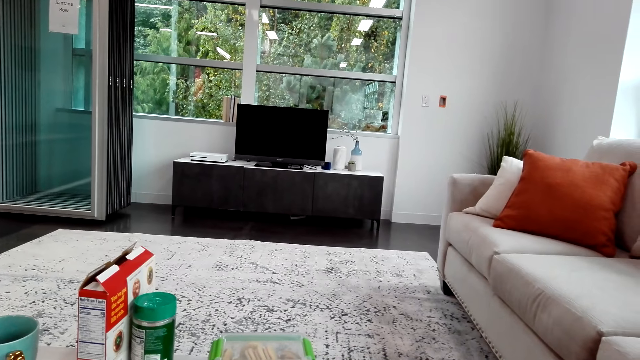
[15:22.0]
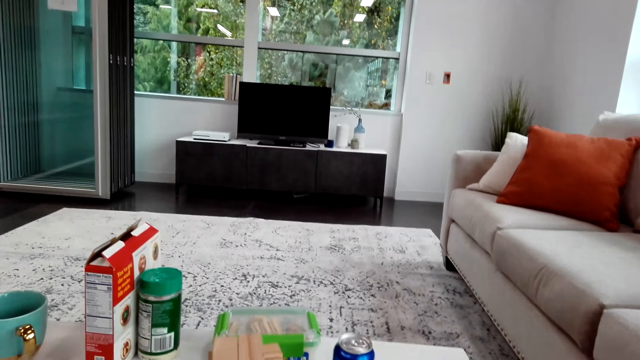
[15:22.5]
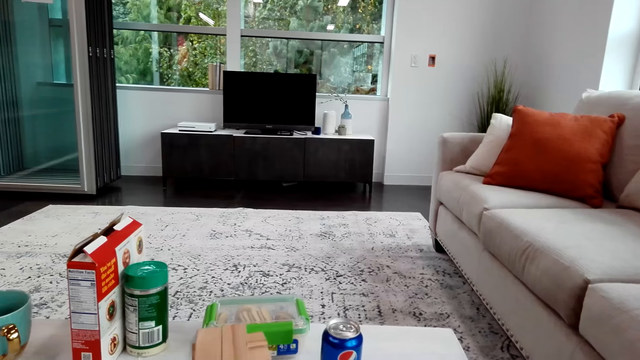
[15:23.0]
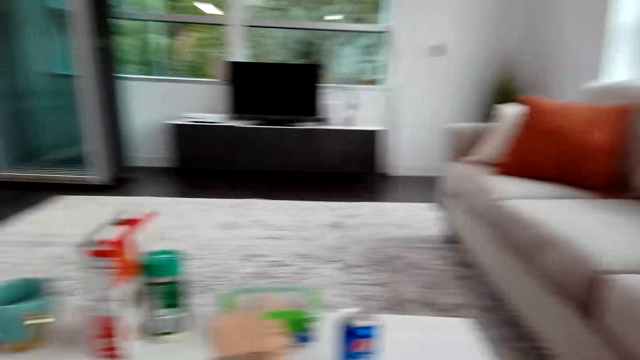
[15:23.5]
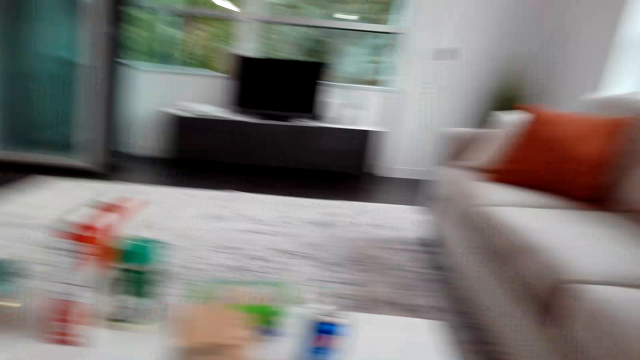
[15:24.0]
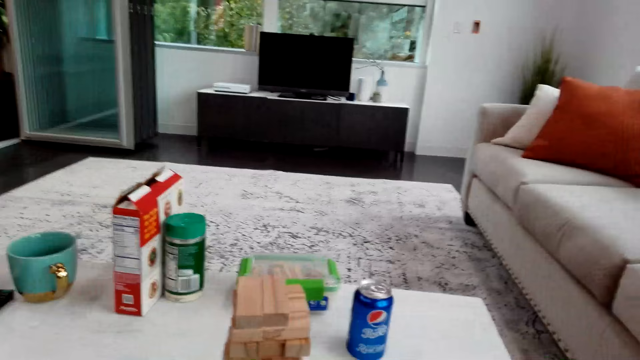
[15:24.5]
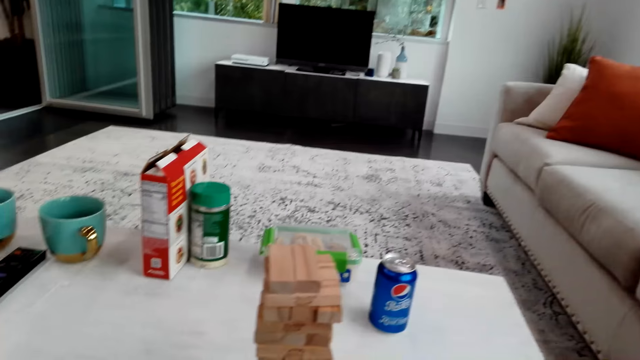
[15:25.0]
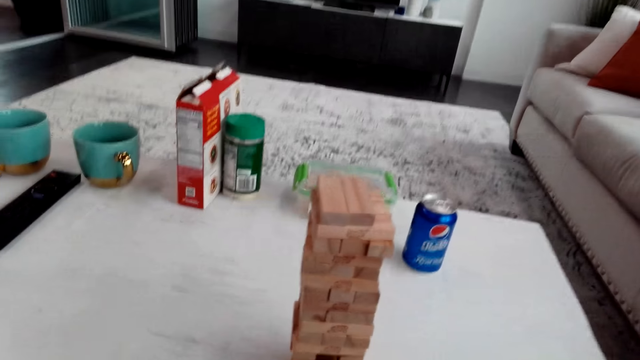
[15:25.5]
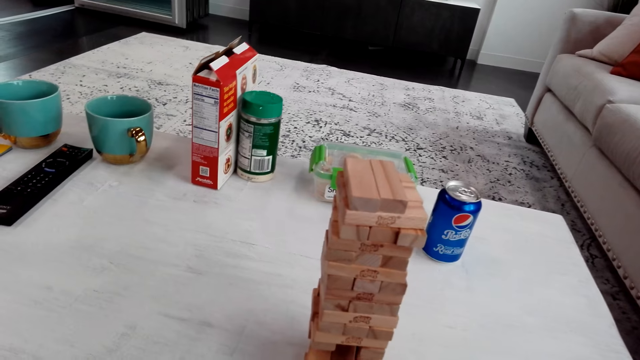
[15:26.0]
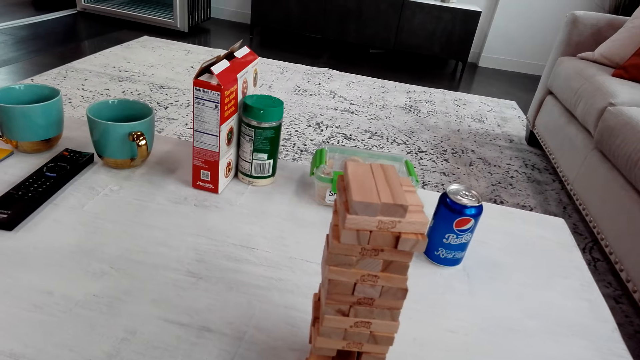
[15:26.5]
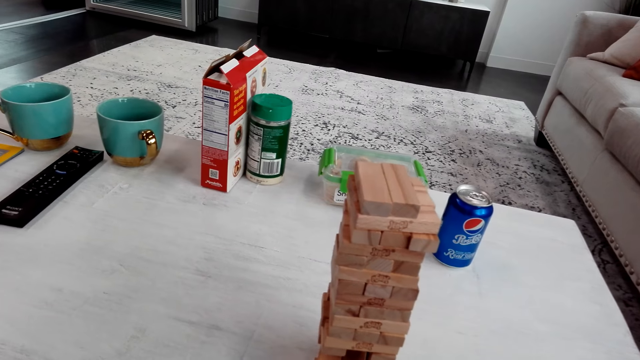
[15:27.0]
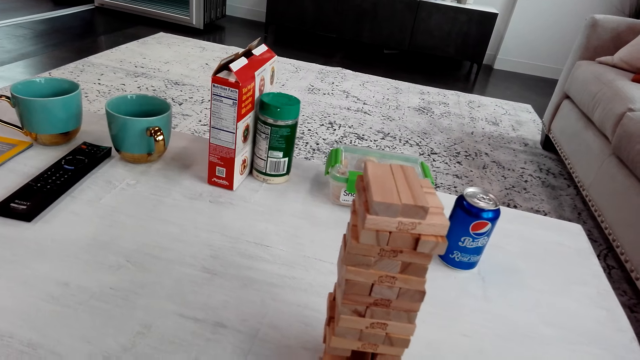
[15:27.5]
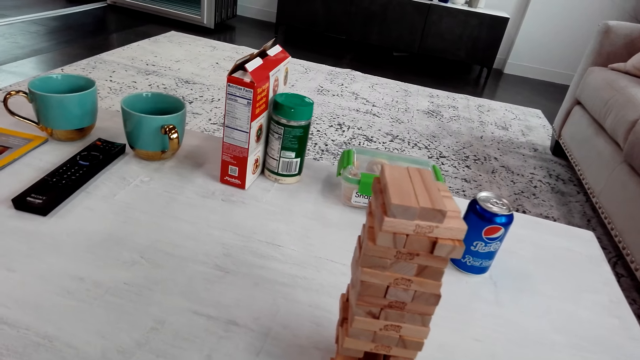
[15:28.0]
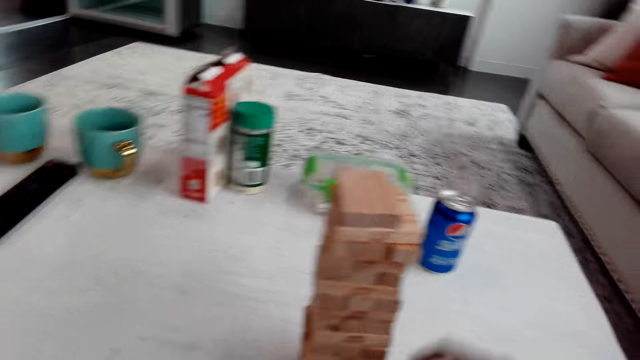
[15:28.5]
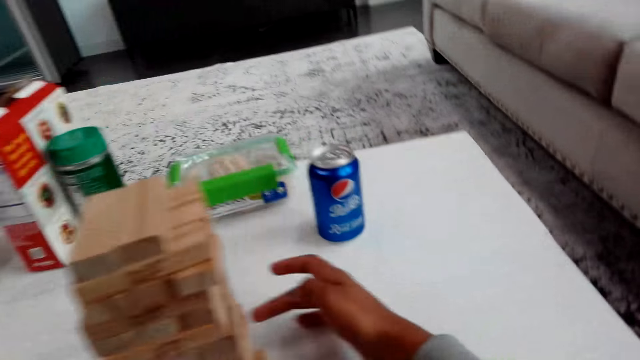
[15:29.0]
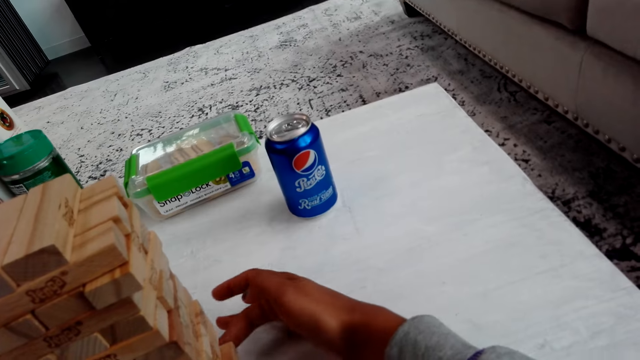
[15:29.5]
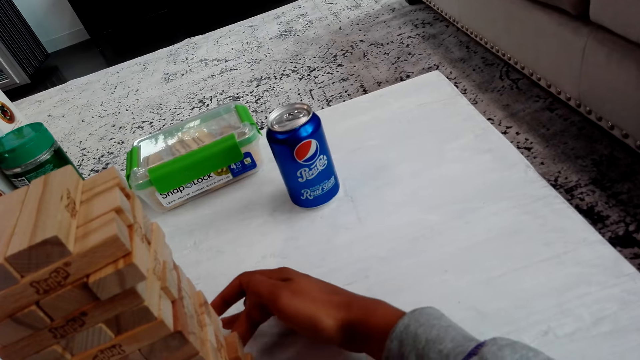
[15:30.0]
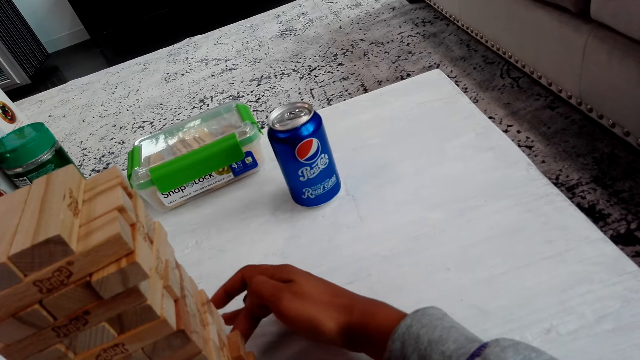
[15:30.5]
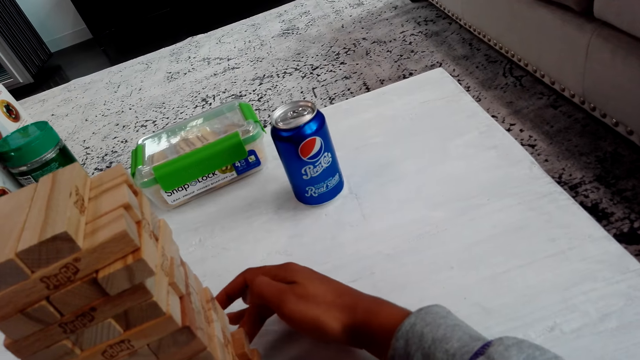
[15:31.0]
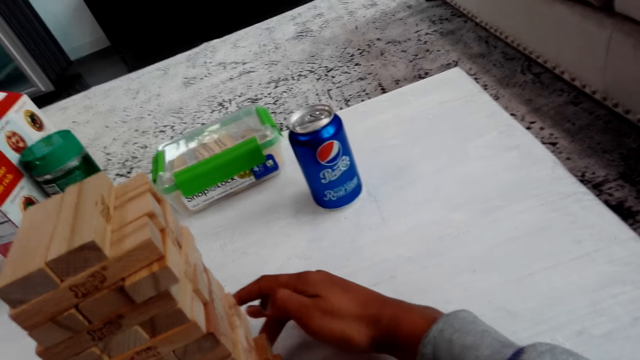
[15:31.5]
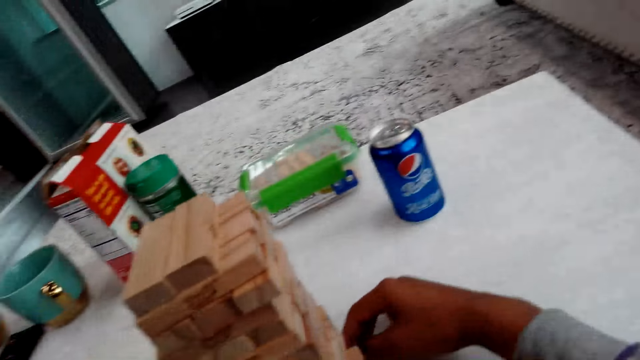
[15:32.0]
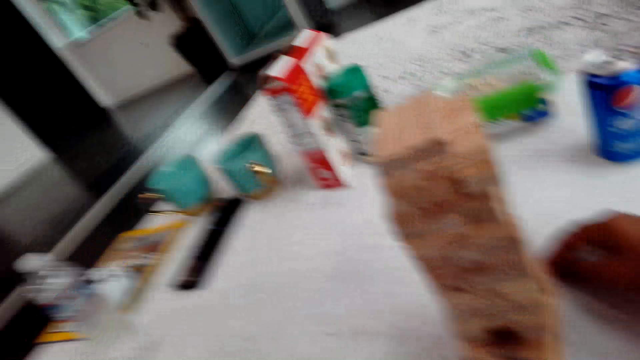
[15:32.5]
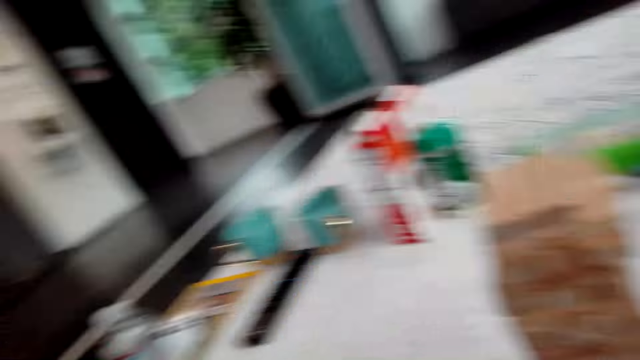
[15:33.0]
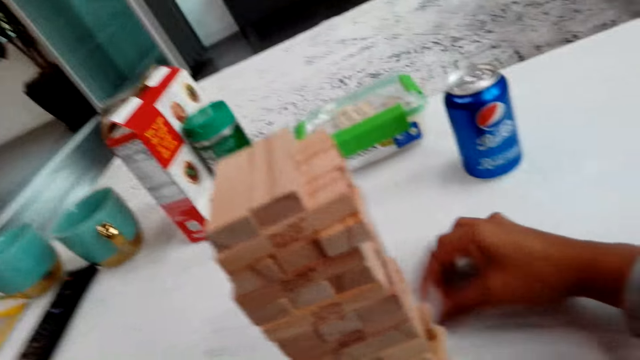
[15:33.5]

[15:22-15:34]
The camera wearer looks around. They talk with a man. They play the trembling tower. They remove wood from the block tower.

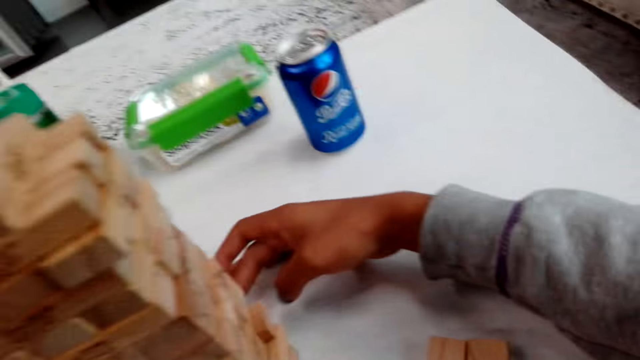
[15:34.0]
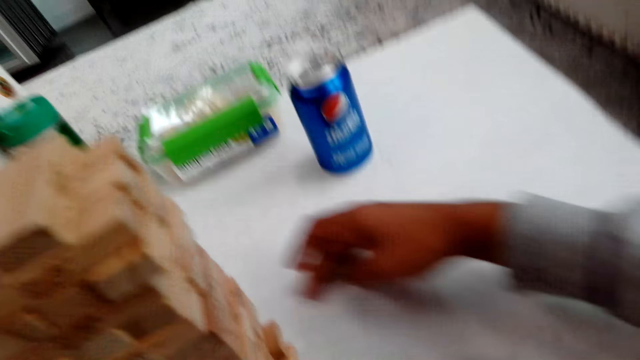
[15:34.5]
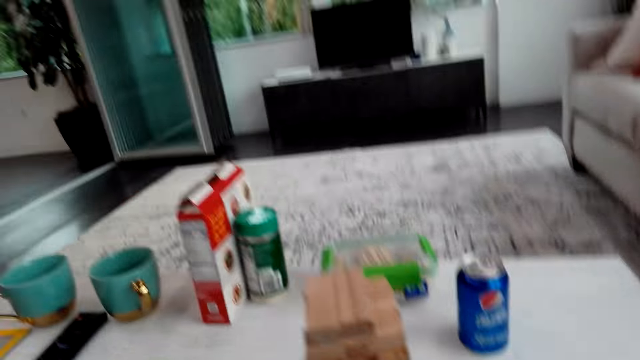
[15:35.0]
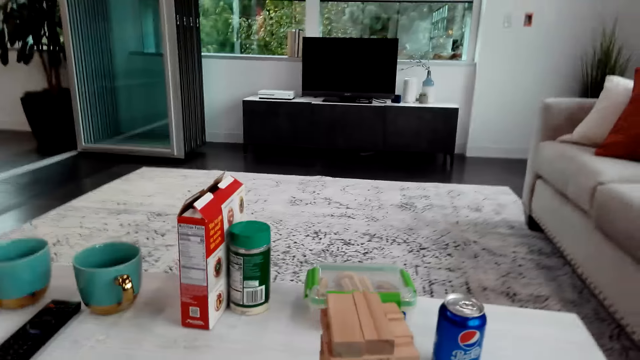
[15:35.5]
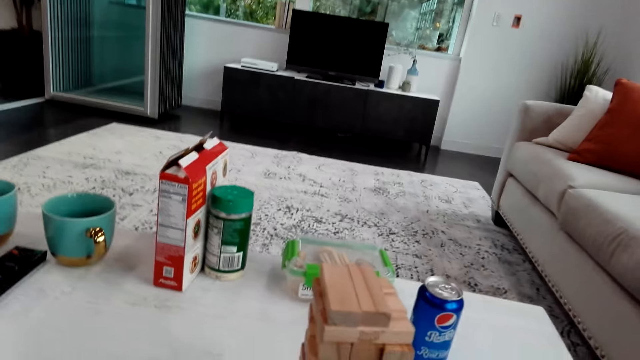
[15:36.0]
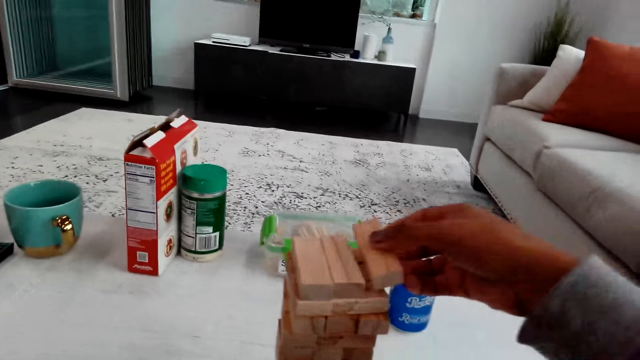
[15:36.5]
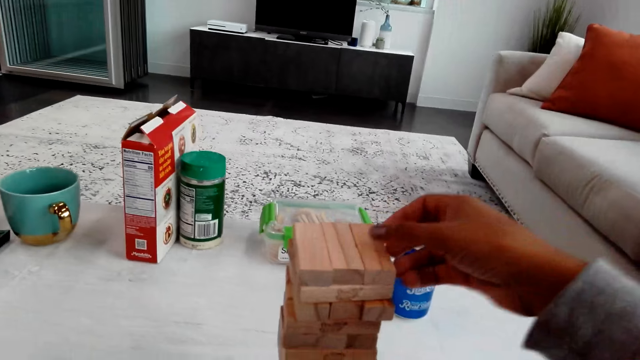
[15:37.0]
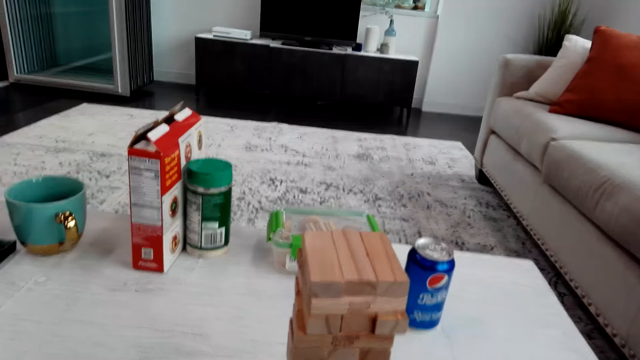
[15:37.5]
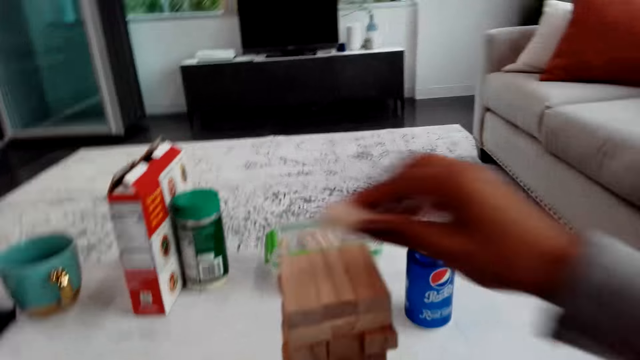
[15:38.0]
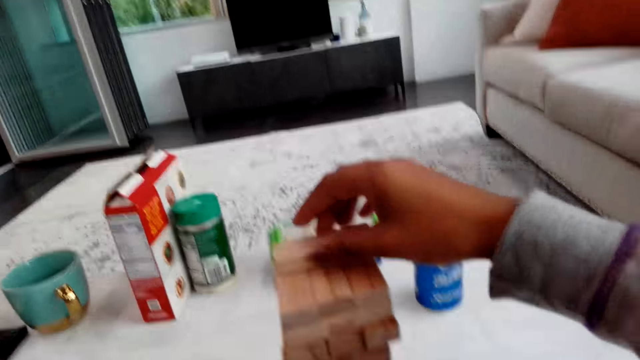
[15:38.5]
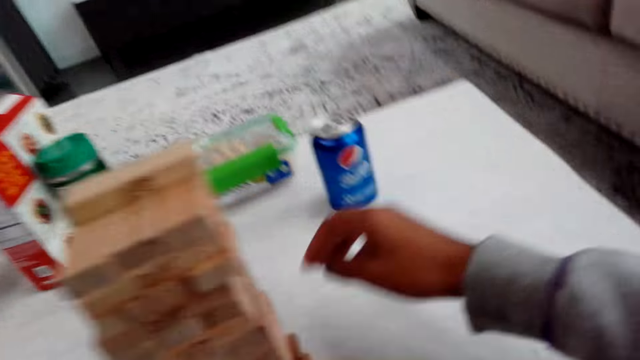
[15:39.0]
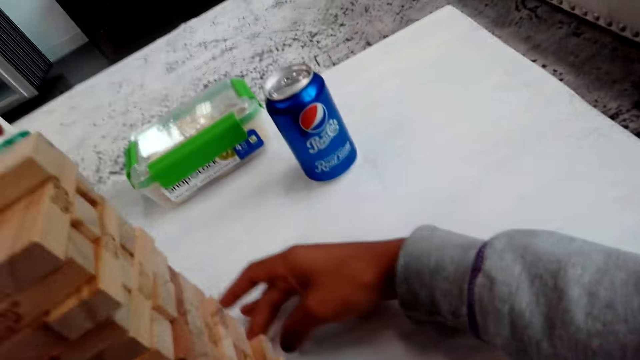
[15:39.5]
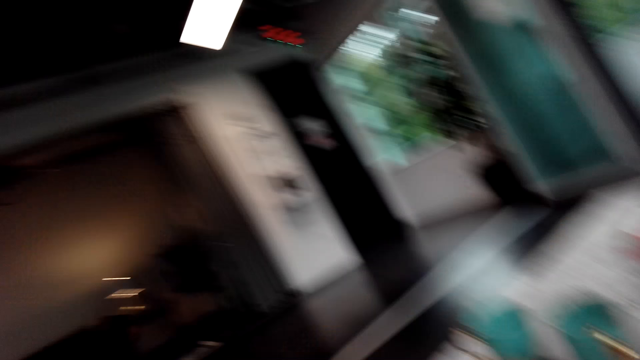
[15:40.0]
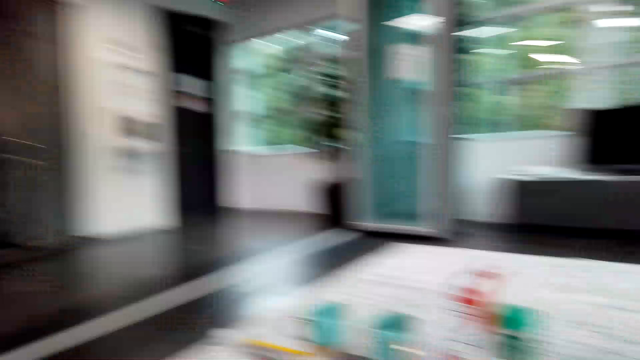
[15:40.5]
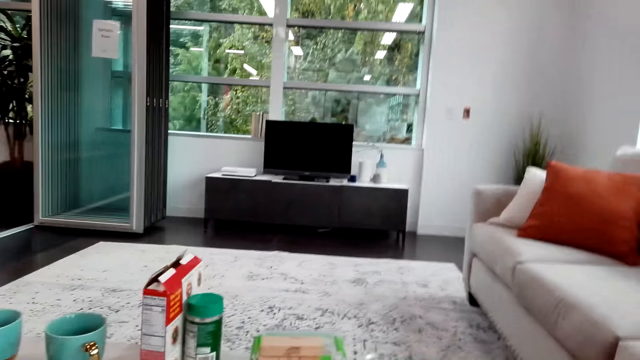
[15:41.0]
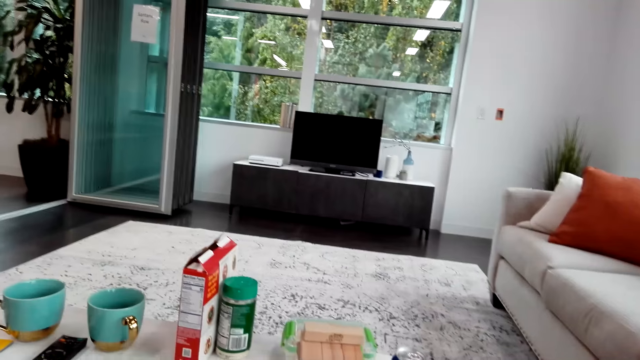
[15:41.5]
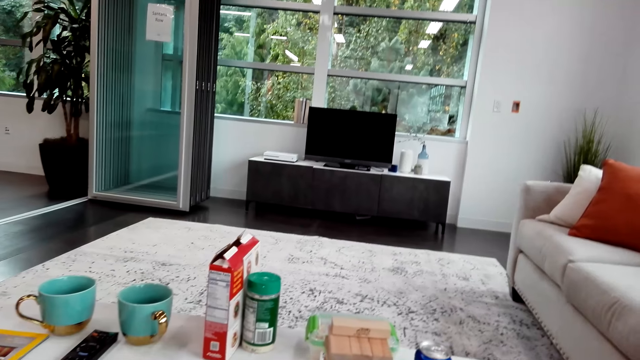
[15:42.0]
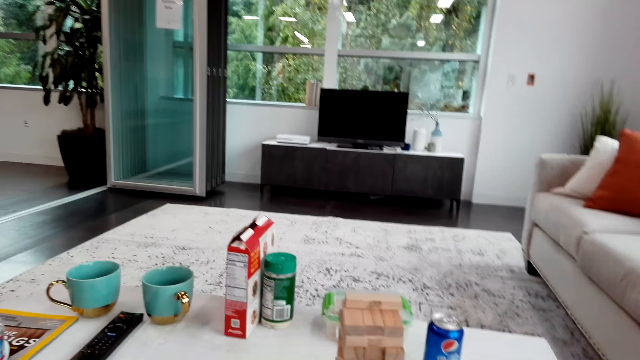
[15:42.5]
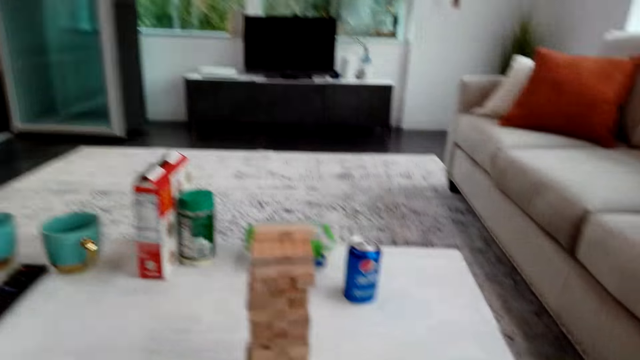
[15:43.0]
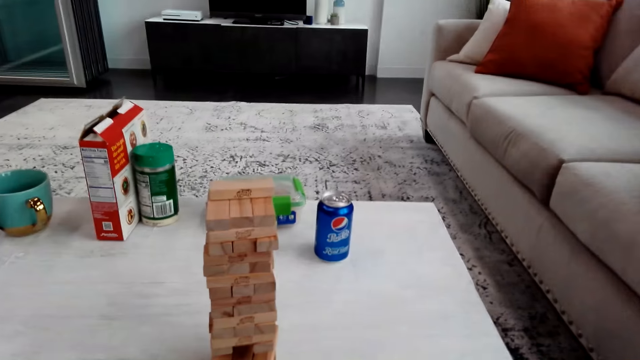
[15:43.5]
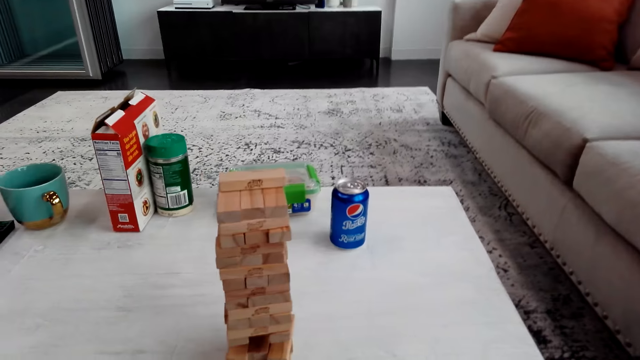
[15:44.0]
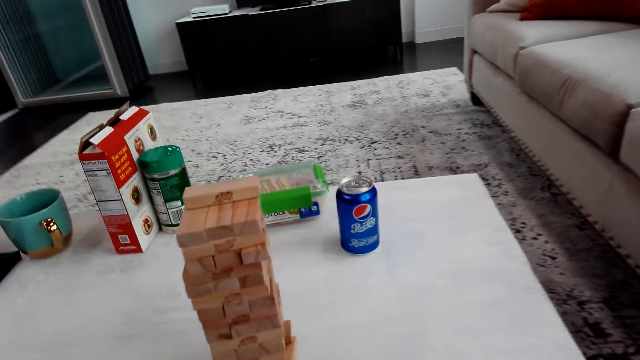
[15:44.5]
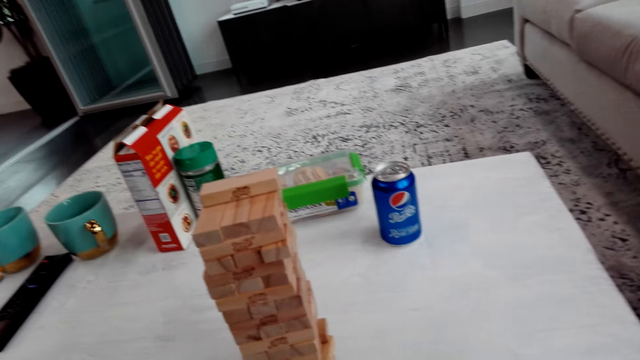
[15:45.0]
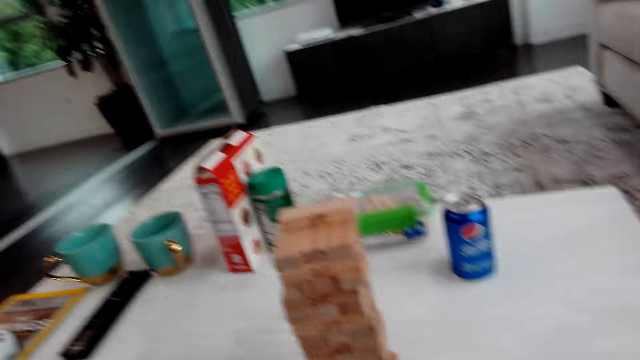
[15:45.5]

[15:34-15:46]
The camera wearer puts a wood block on the table. They put the wood block on other blocks. They do it again.
